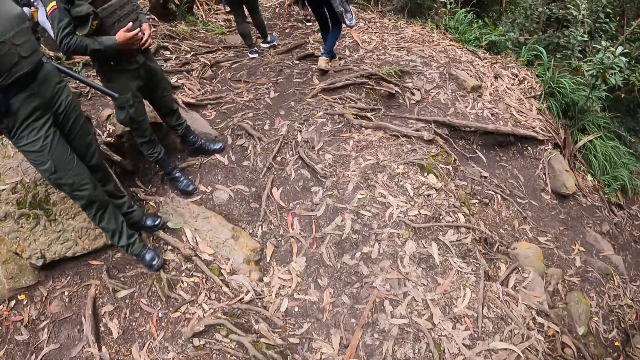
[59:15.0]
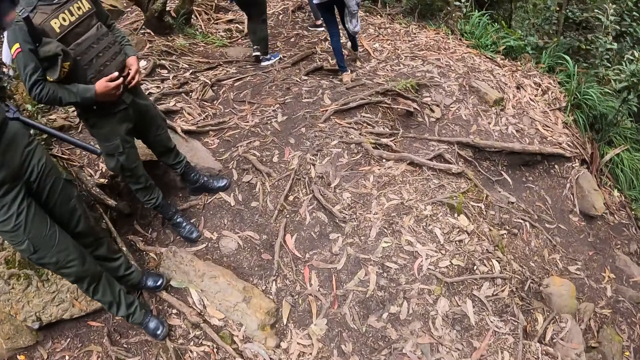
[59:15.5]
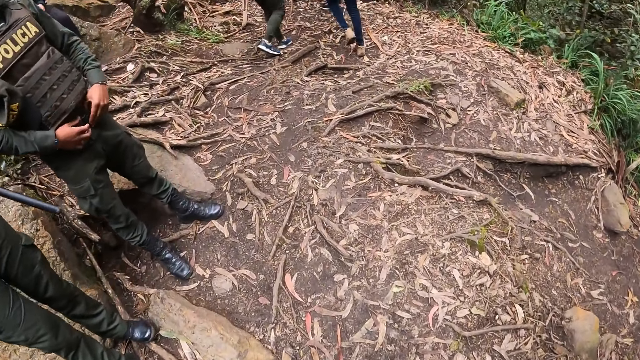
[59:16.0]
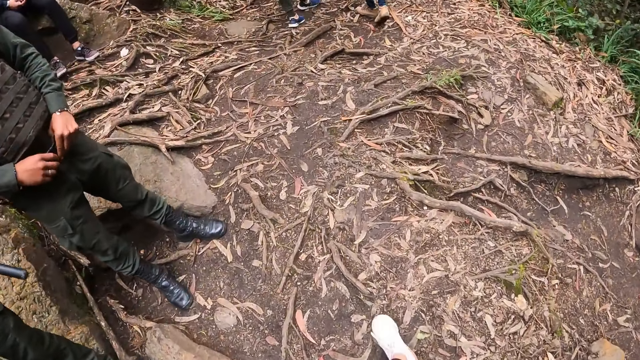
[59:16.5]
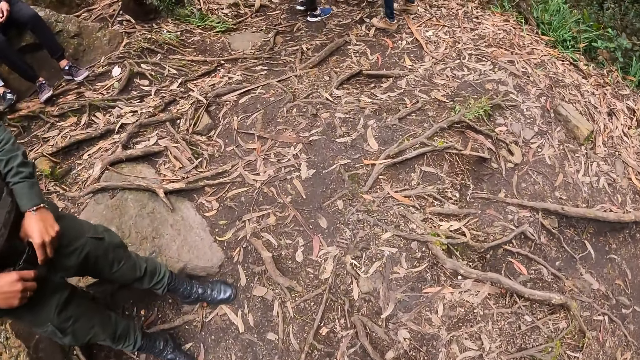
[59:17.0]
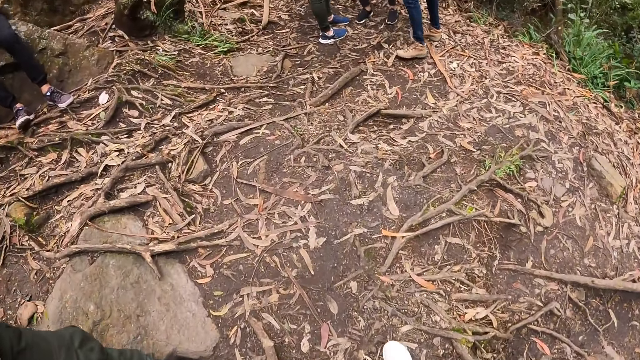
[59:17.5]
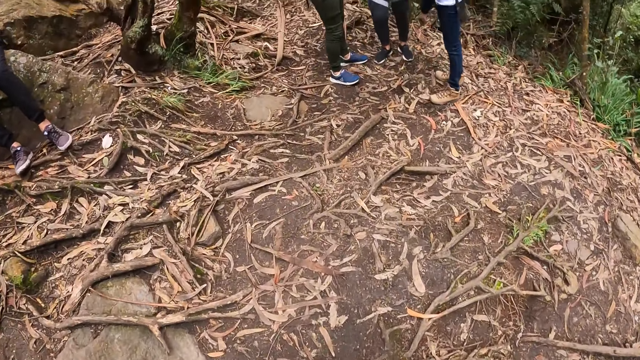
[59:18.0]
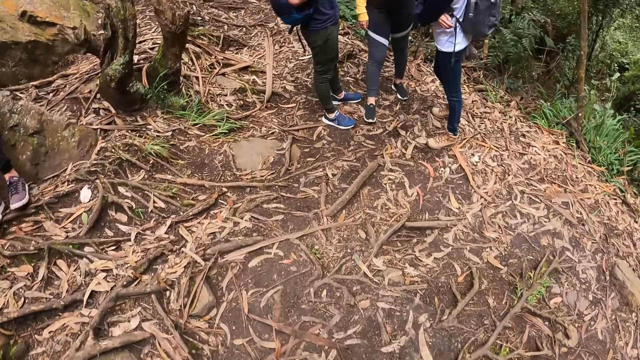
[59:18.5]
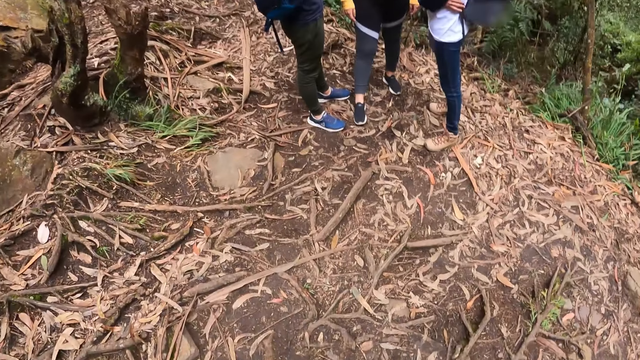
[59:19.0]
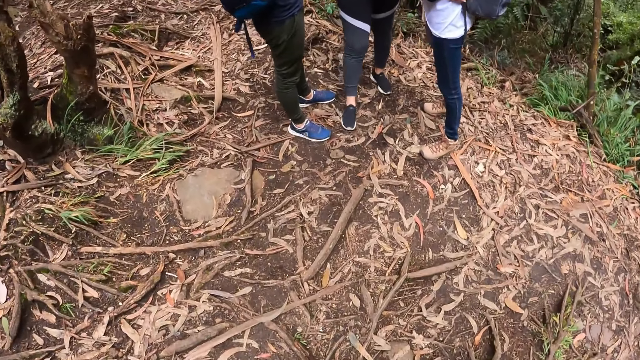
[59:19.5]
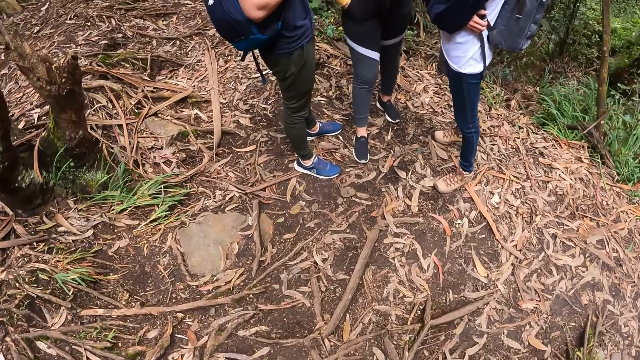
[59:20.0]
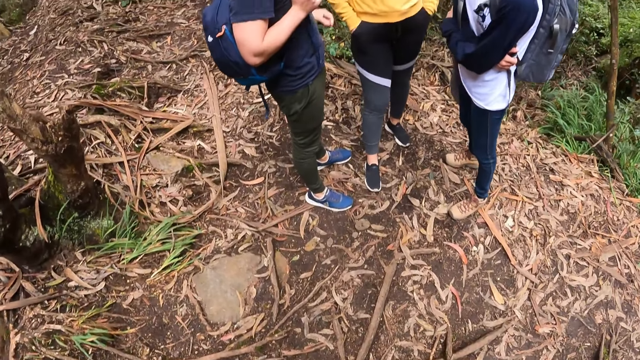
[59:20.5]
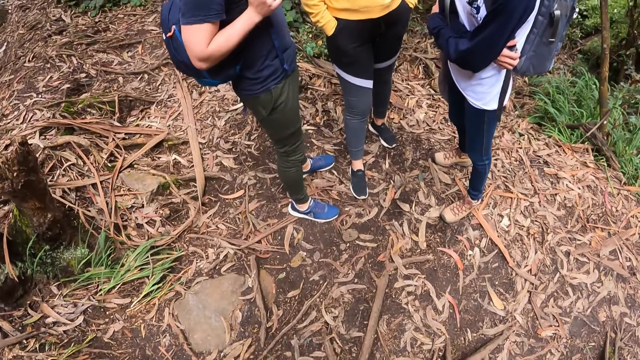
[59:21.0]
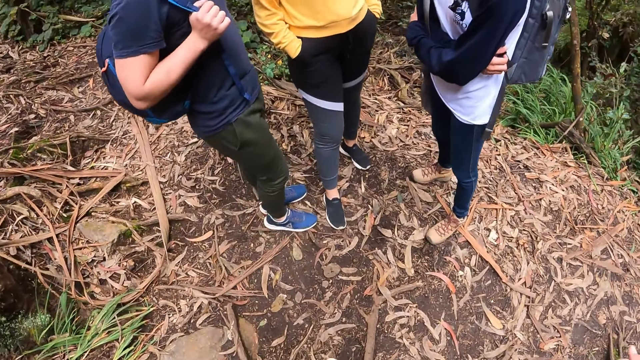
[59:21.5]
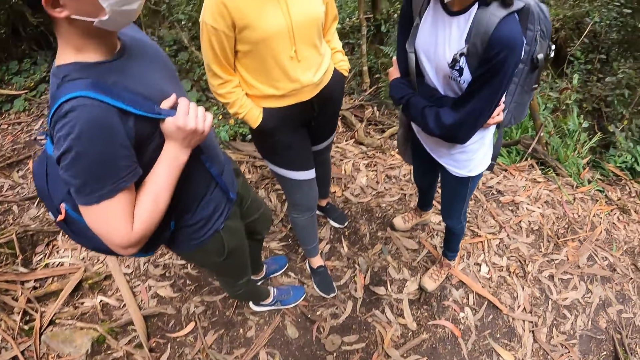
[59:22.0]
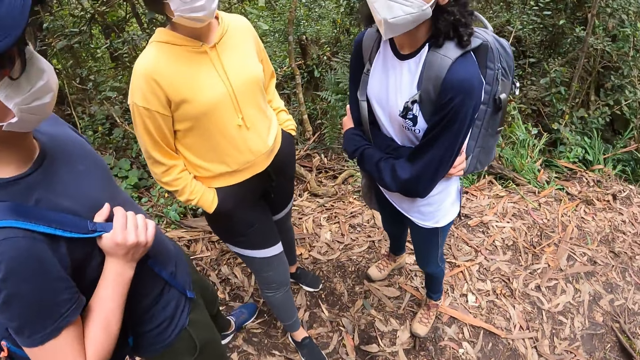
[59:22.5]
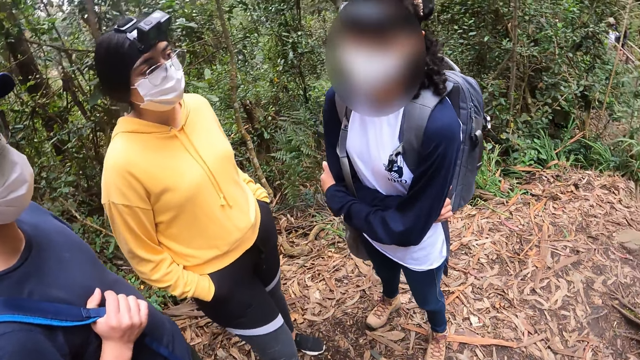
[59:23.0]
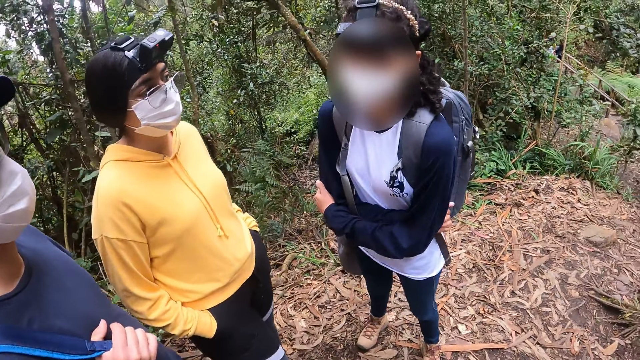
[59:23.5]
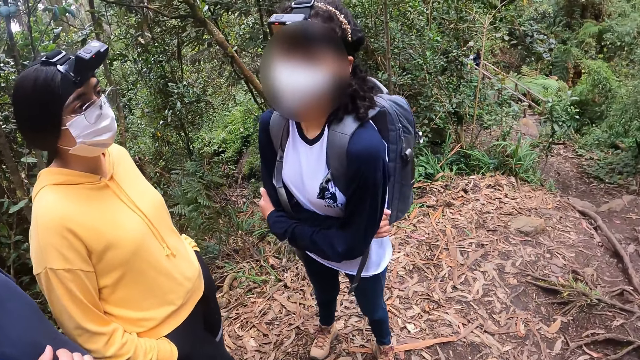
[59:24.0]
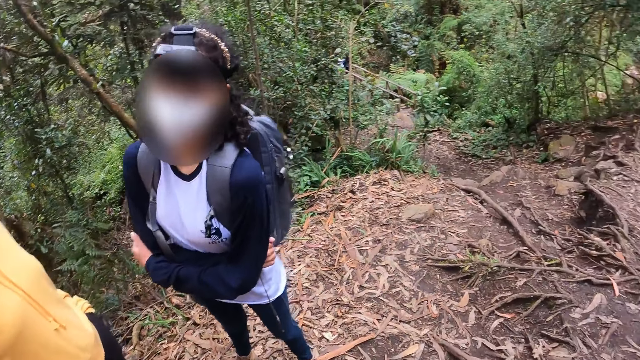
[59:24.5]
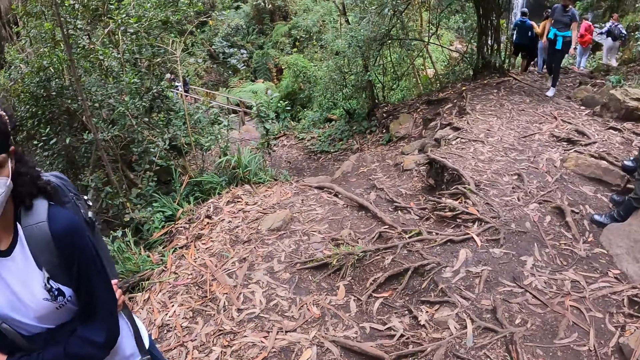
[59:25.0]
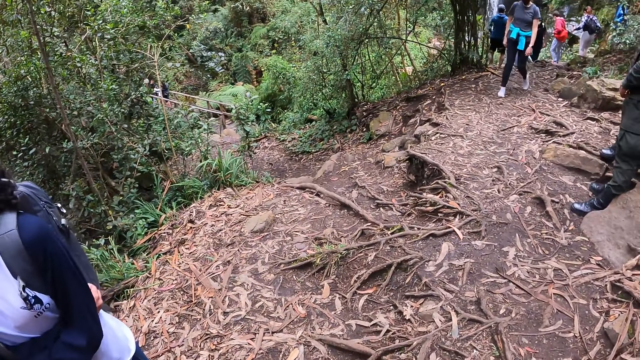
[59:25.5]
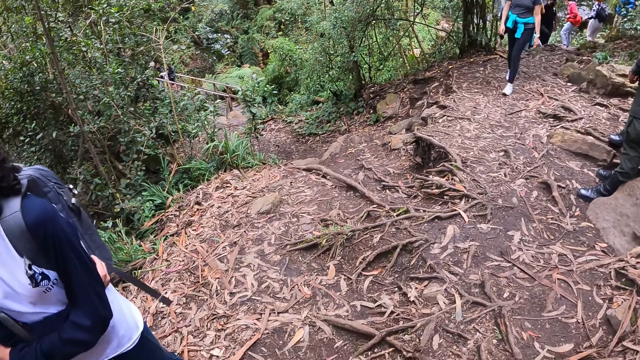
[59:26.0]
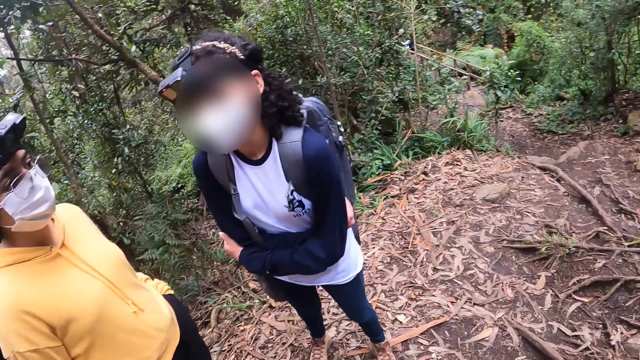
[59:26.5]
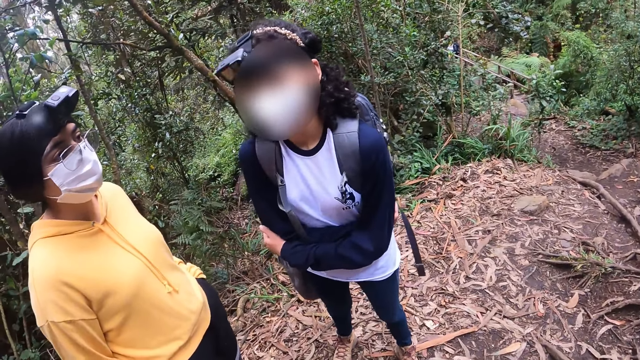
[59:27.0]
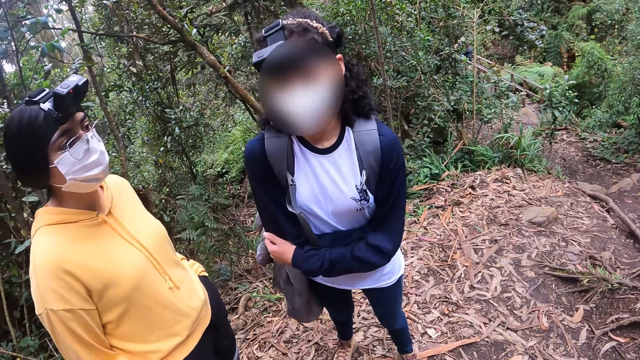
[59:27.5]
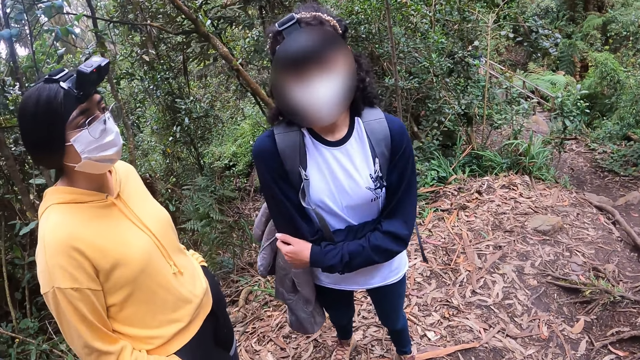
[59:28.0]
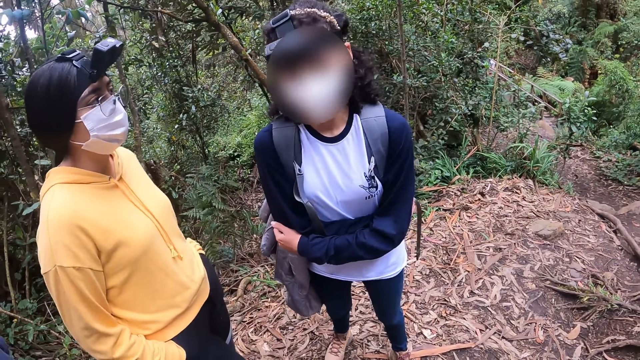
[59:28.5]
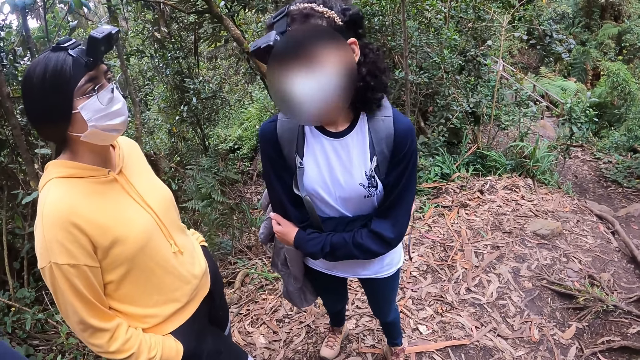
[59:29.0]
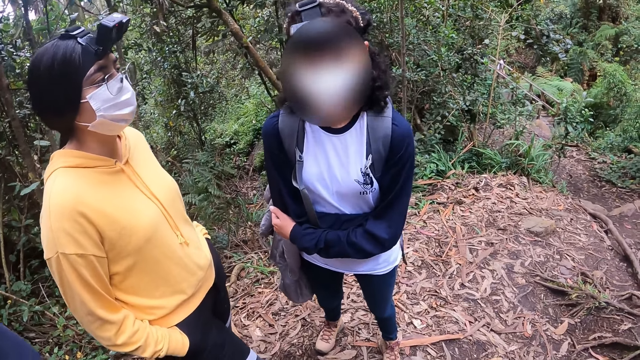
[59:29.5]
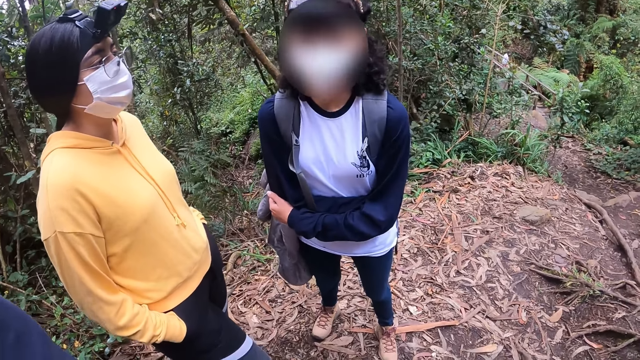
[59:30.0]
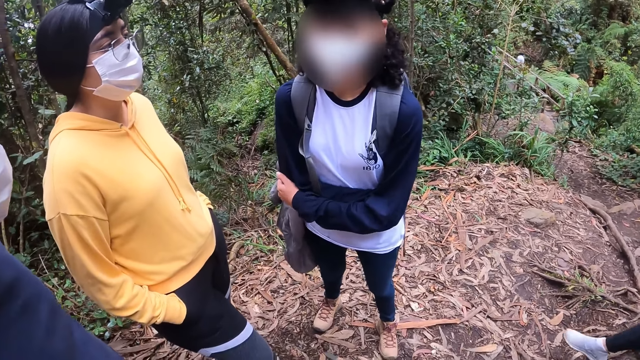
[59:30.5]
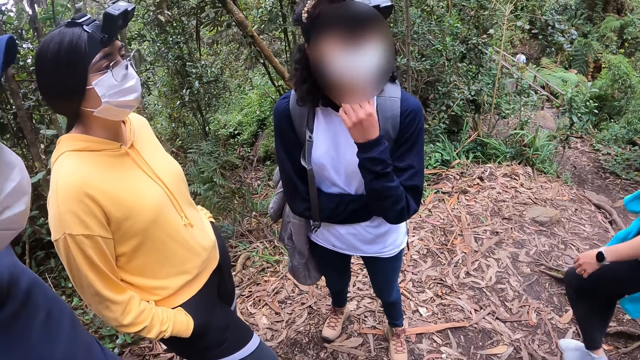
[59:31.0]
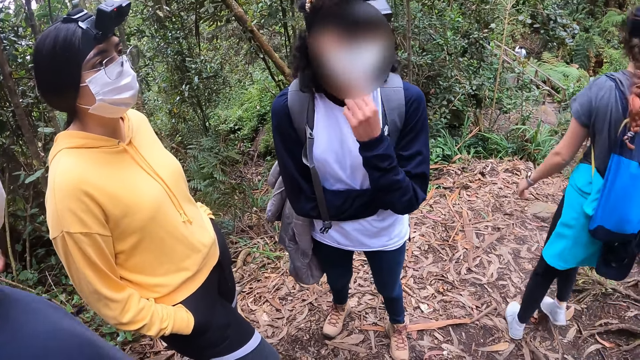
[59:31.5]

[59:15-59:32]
The camera wearer walks past the forest police. They interact with a girl in a white shirt, another girl in a yellow sweater and a guy in blue. The first girl interacts with the other girl and the guy. The camera wearer turns around. They turn around again.

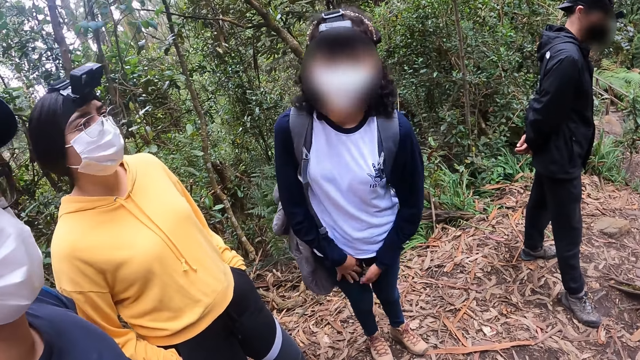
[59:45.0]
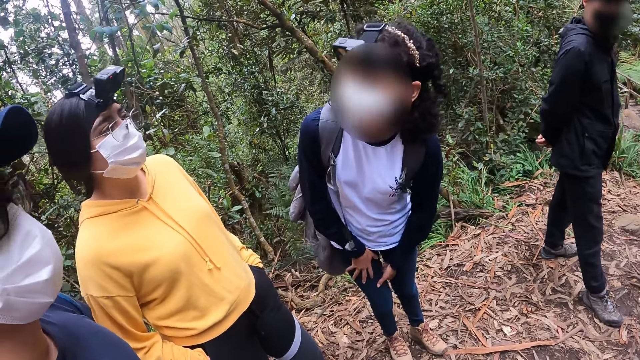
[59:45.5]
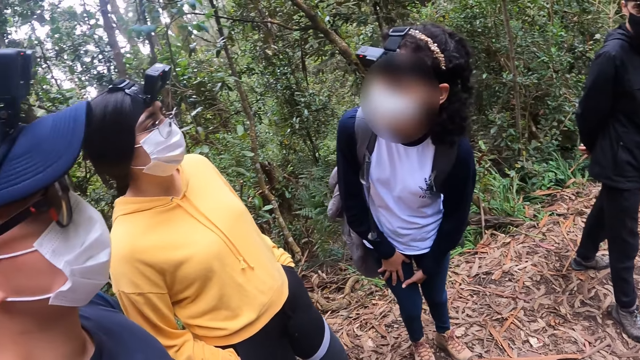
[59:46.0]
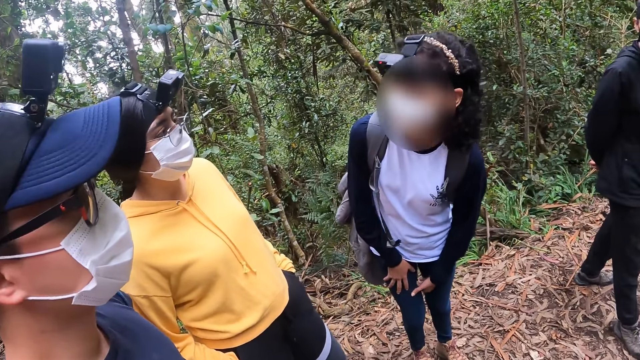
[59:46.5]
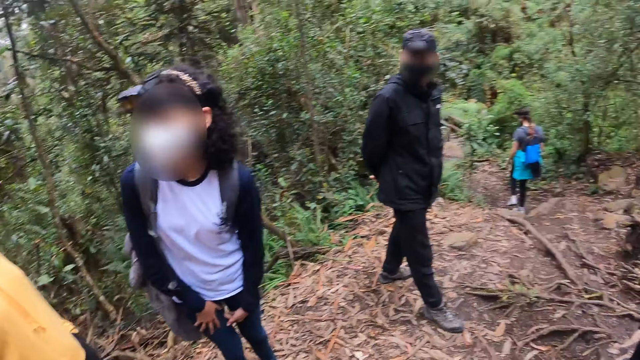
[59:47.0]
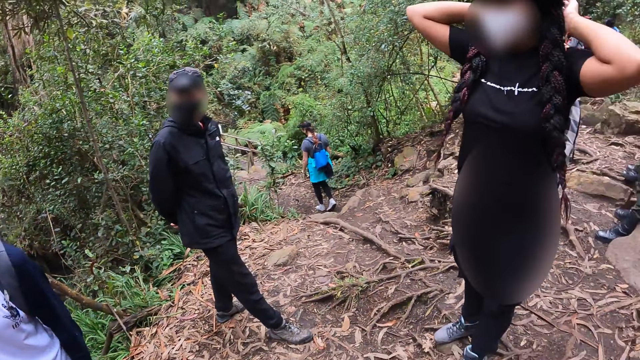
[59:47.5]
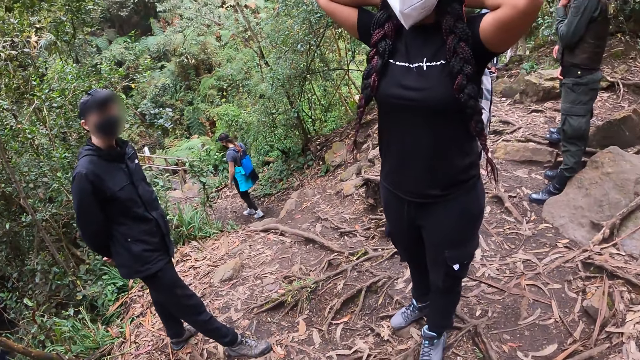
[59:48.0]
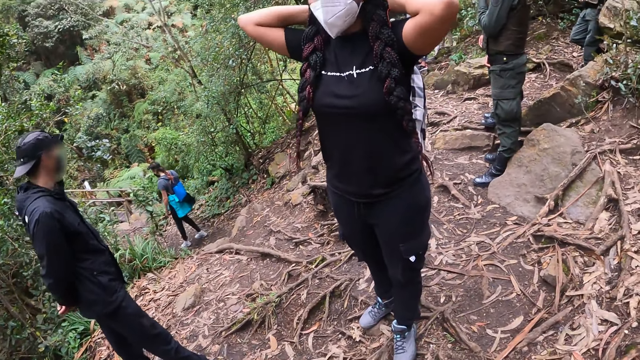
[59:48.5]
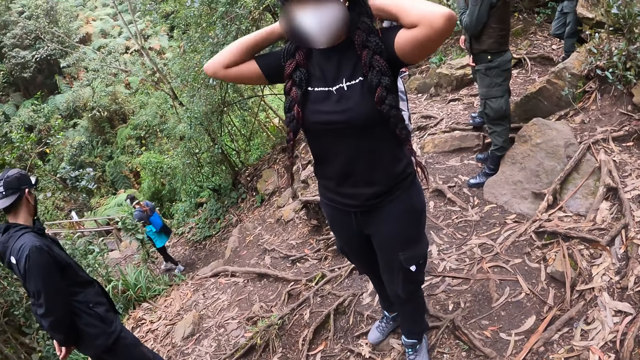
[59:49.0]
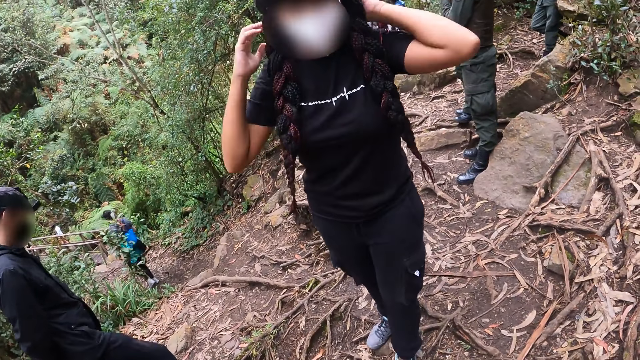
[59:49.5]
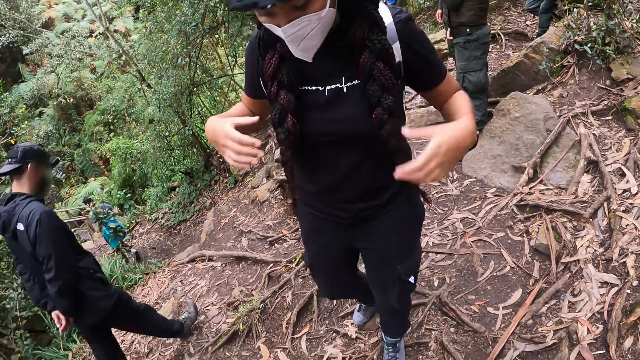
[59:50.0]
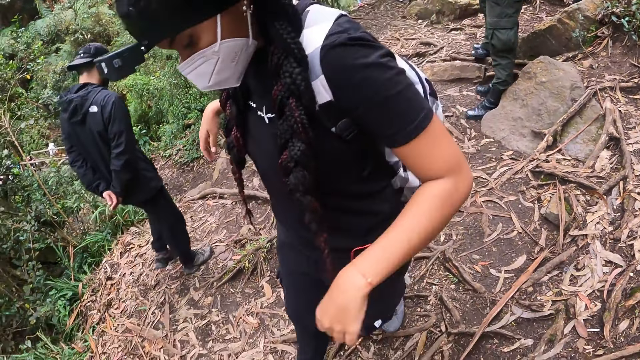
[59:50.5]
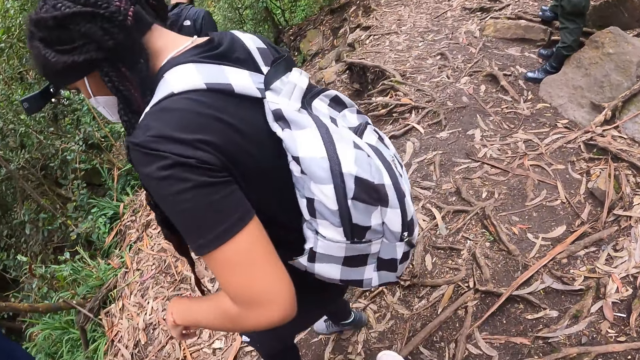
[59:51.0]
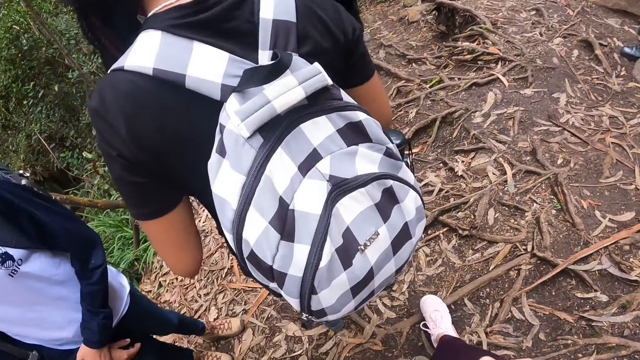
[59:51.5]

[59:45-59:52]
A guy observes the camera wearer. The camera wearer turns to the right toward a girl. They interact with the girl. The girl steps toward the camera wearer. The girl turns around in front of the camera wearer.
